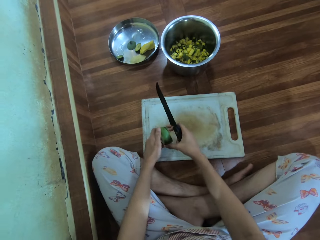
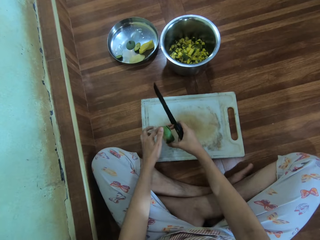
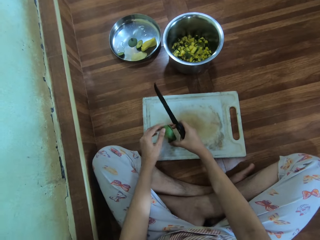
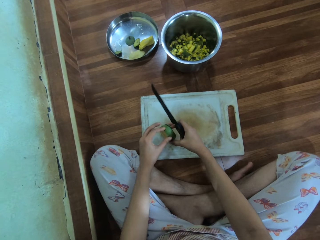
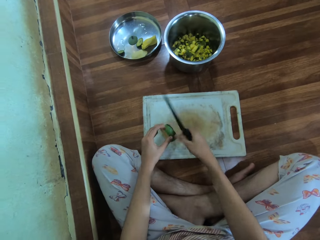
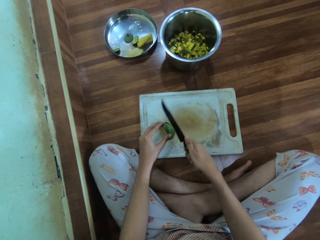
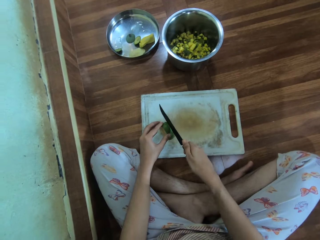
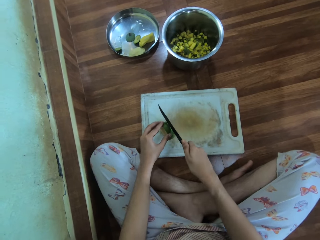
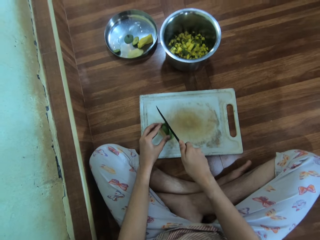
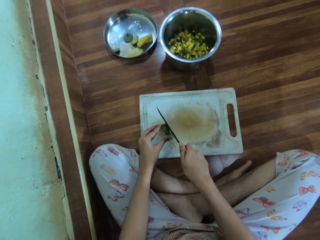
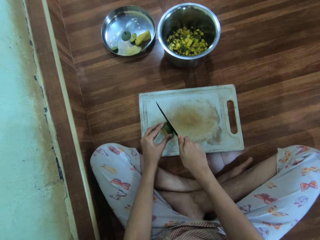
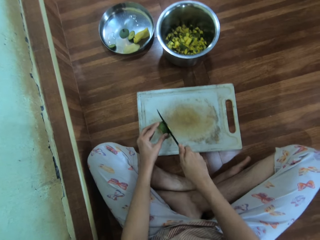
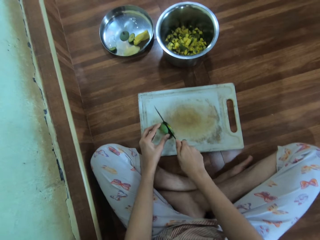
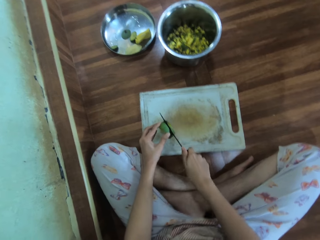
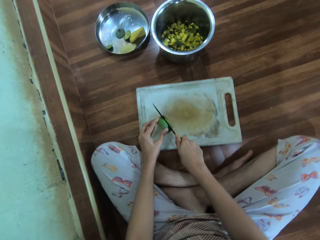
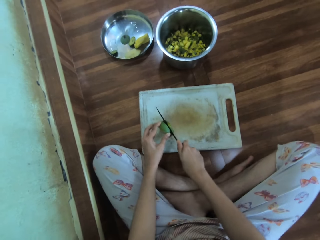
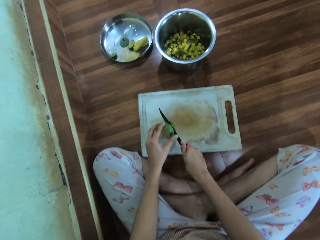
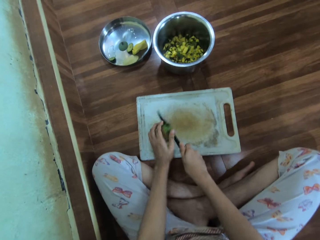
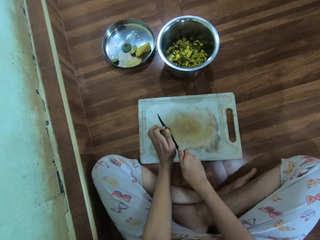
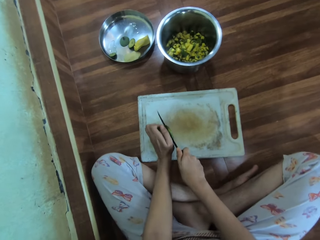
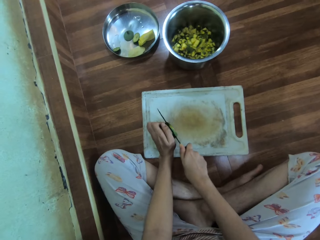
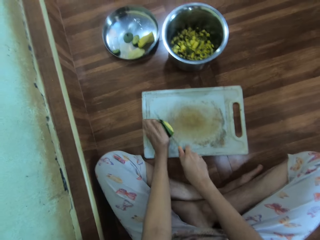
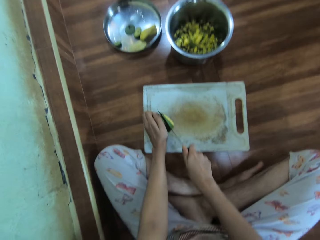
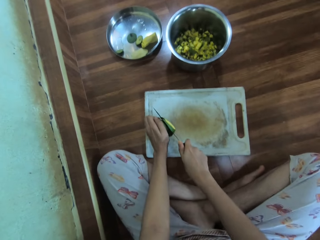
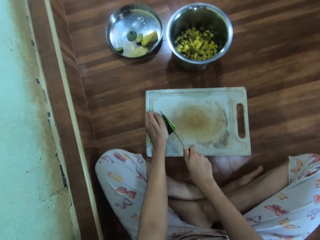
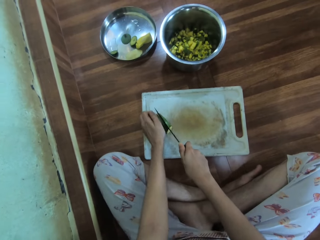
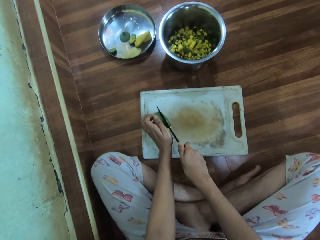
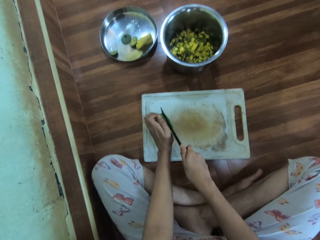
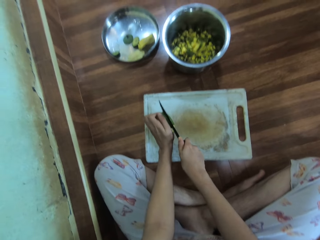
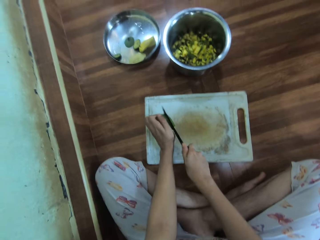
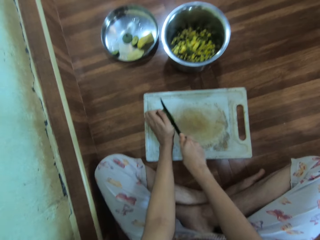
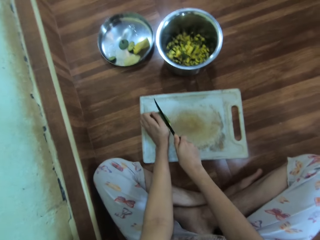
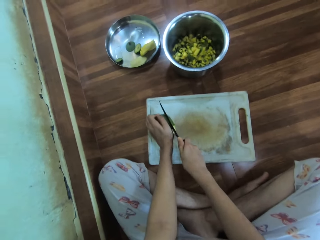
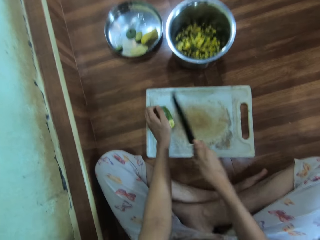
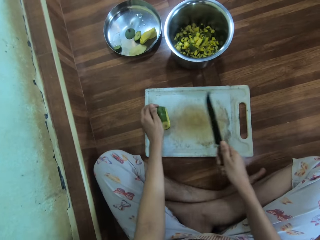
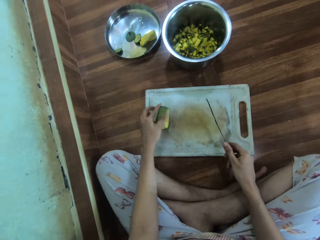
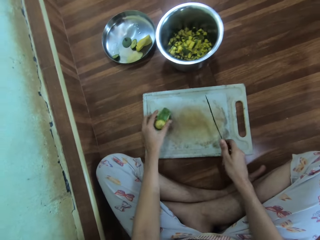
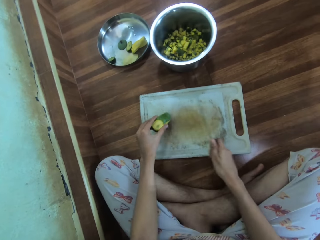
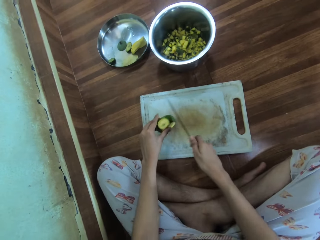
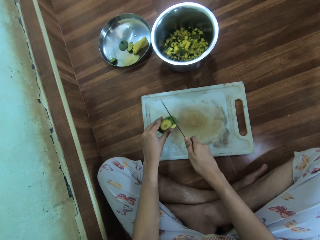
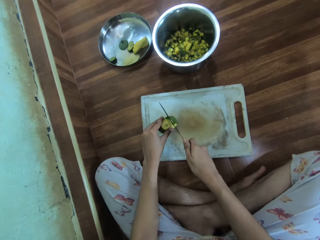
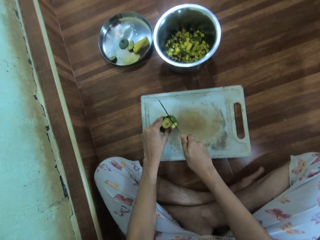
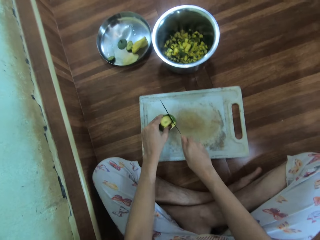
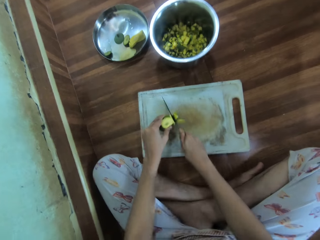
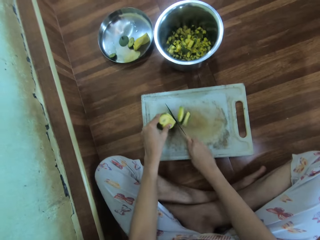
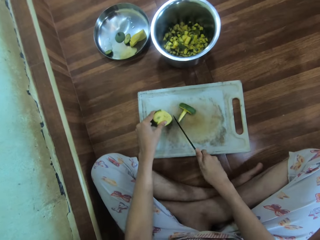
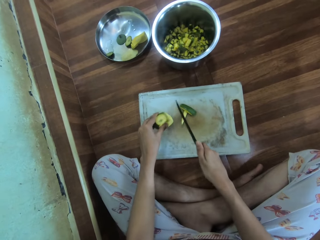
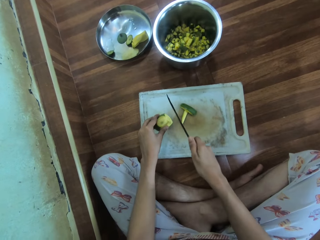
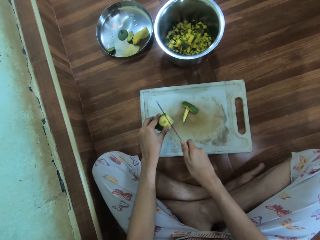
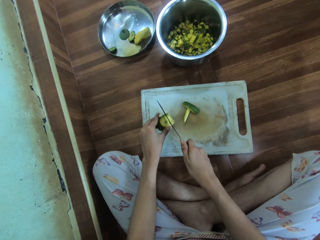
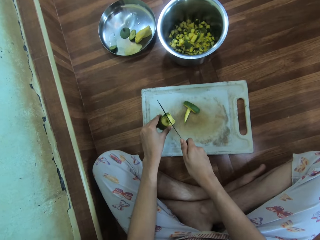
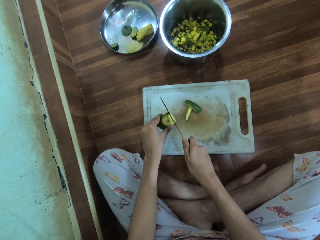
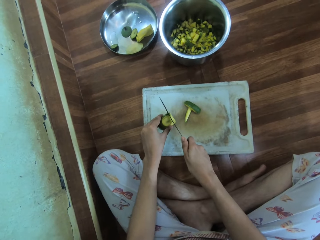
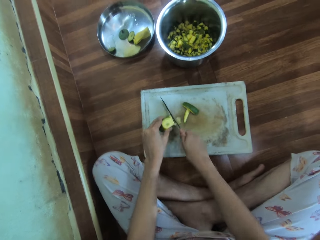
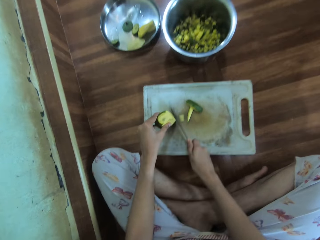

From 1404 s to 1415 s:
The camera wearer puts a mango on the chopping board. They cut the mango with a knife.

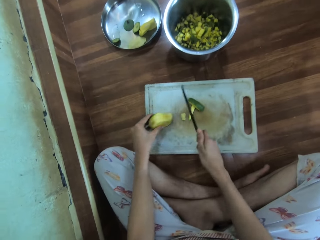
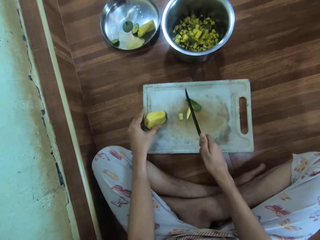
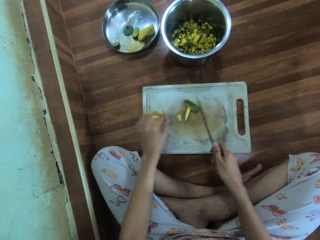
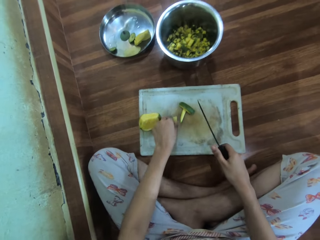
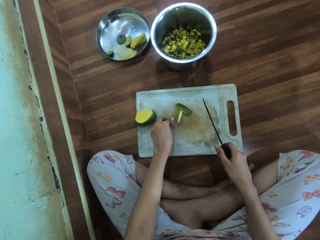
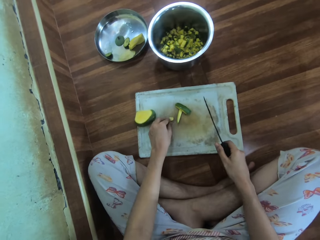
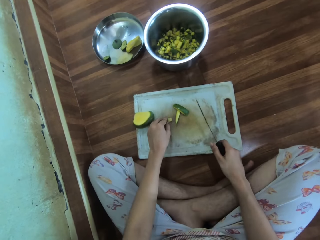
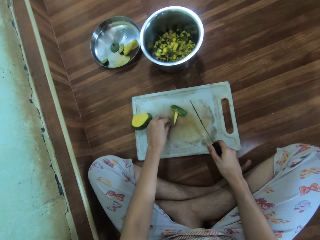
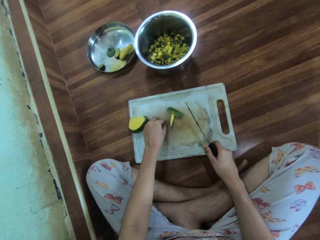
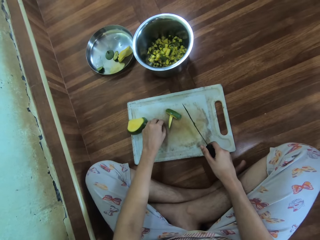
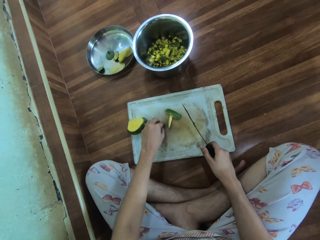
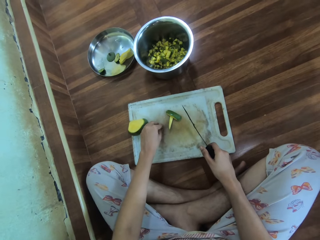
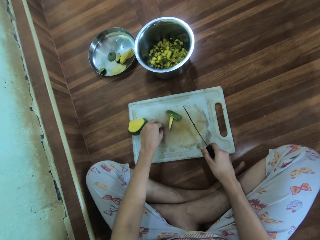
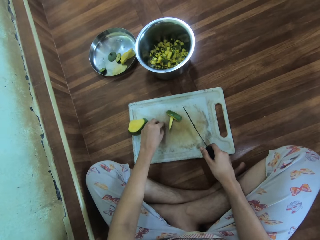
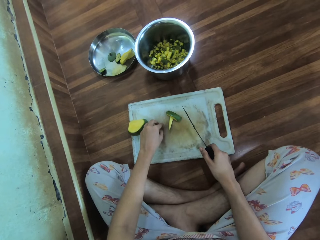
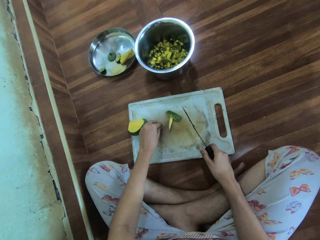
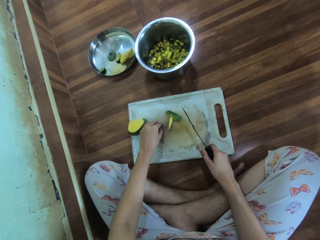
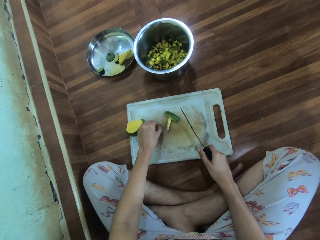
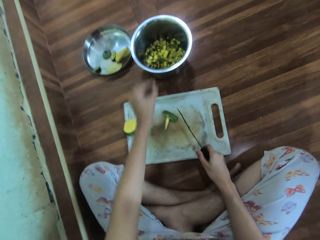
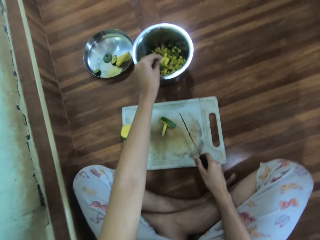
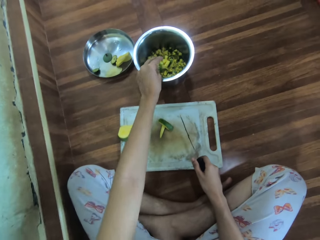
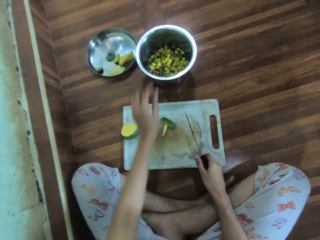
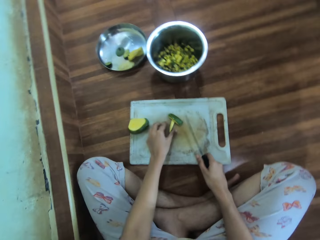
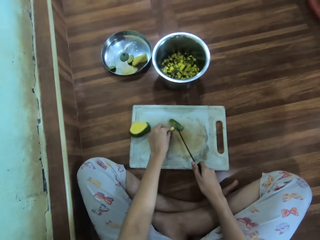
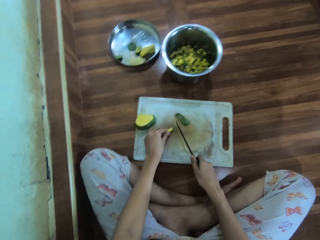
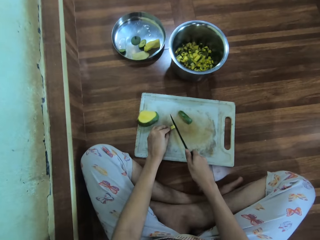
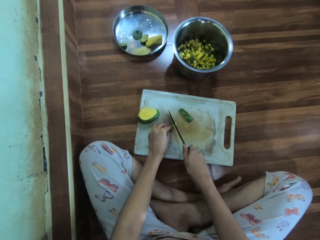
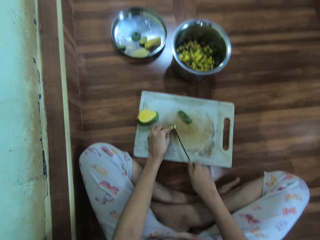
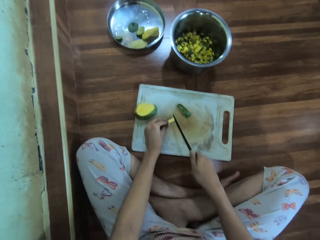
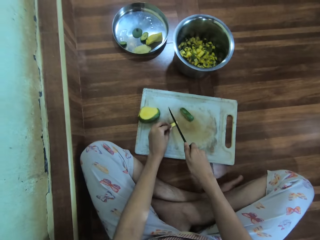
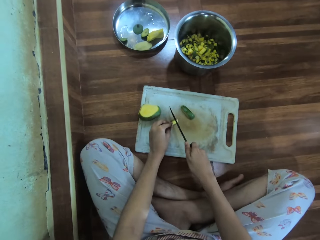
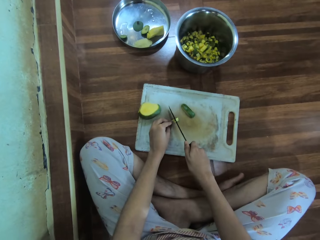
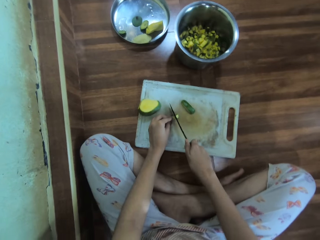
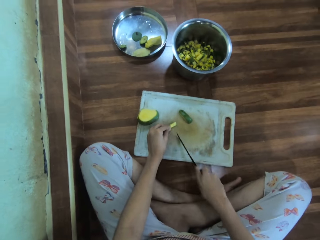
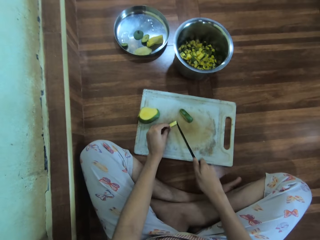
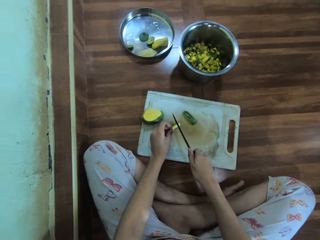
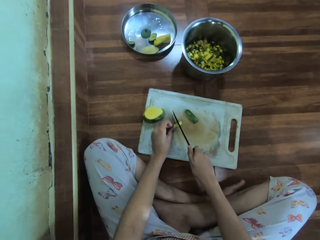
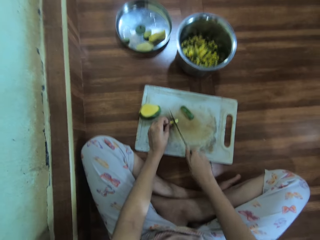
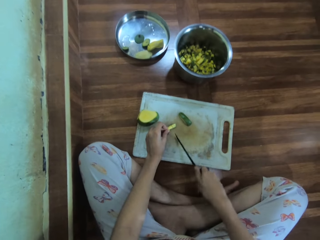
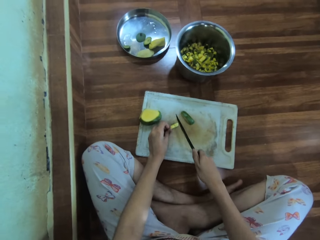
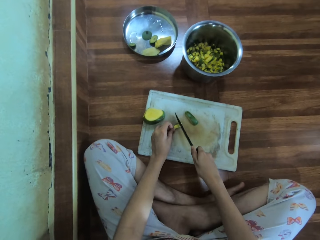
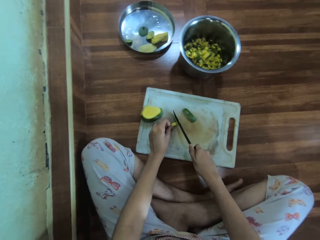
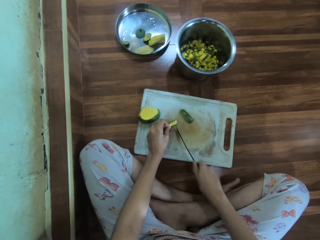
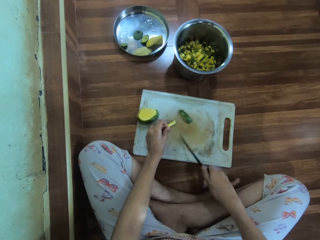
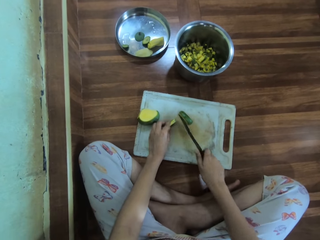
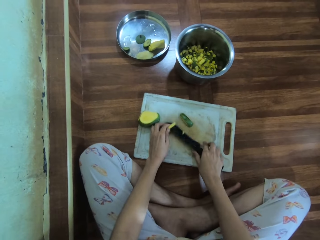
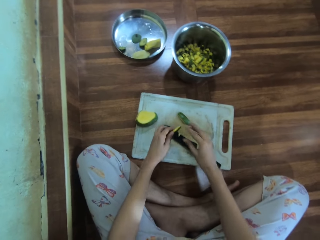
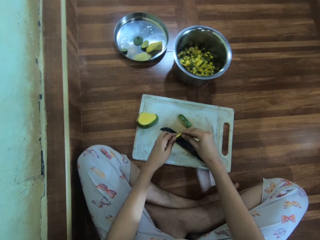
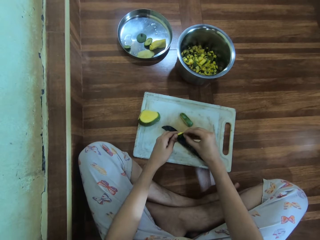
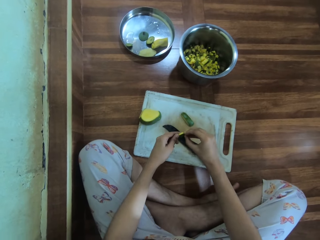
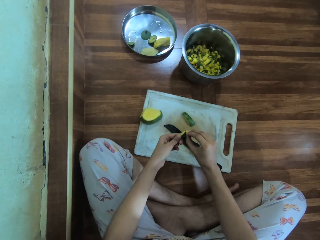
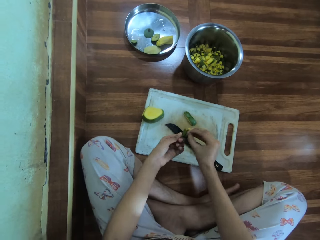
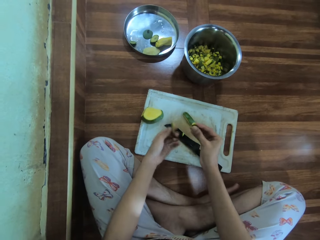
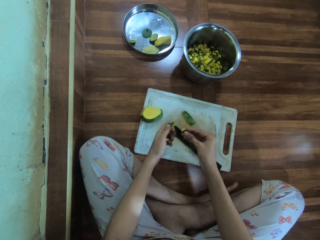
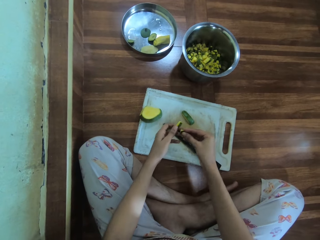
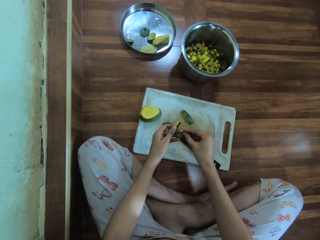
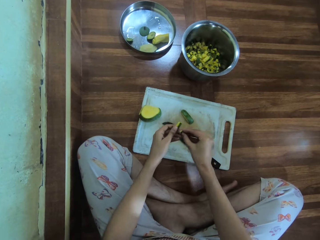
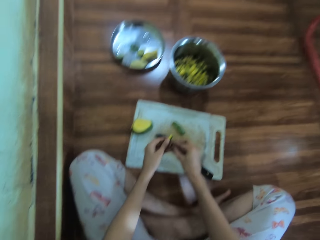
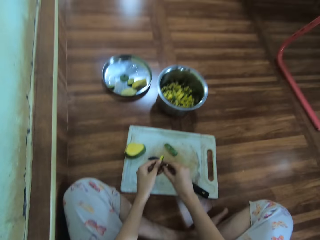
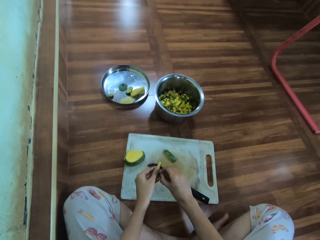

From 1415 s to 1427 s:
The camera wearer picks up the chopped mango. They put the chopped mango in a cooking pot. They chop the mango into cubes on the chopping board with a knife. They drop the knife on the chopping board. They cut the mango with the hands.
